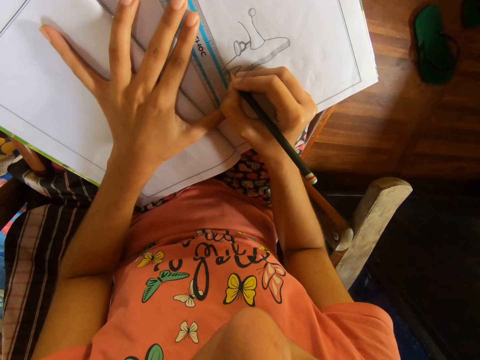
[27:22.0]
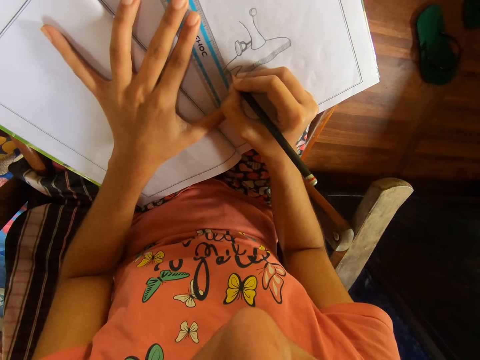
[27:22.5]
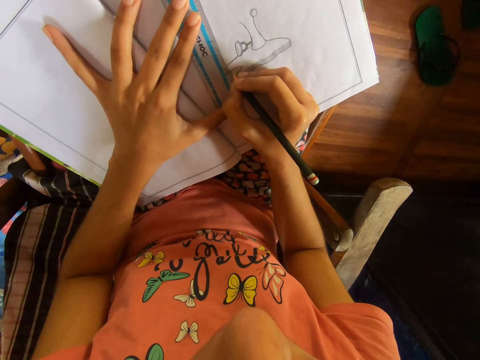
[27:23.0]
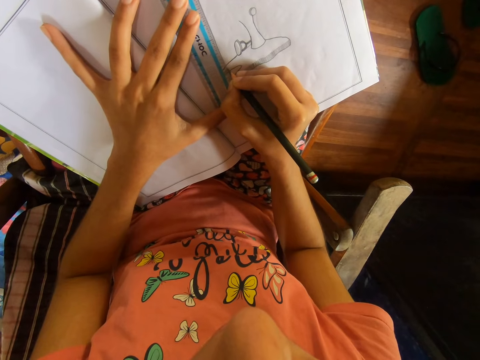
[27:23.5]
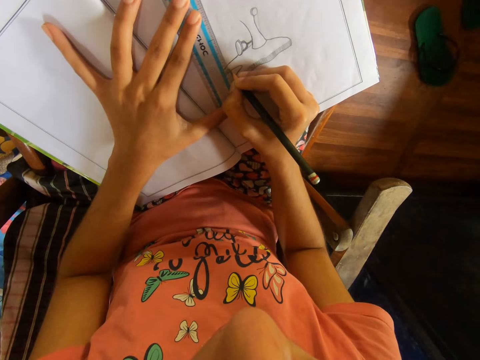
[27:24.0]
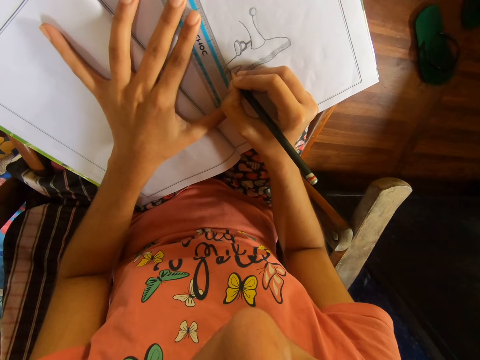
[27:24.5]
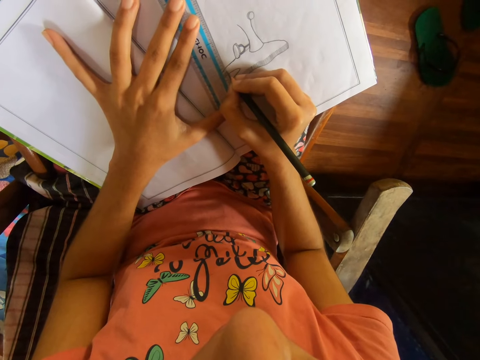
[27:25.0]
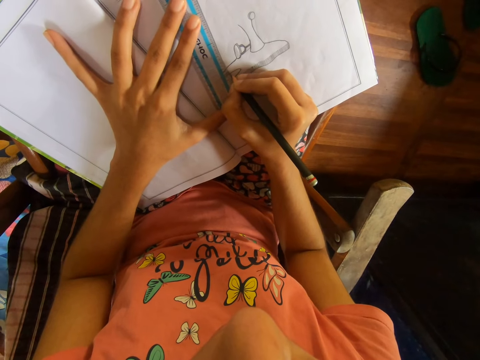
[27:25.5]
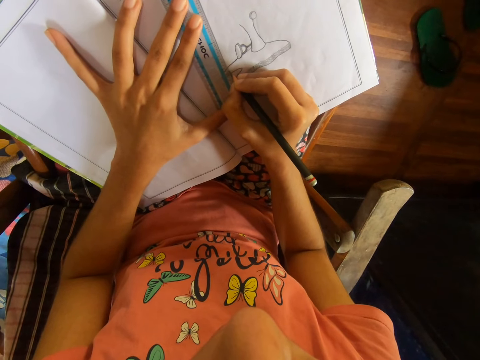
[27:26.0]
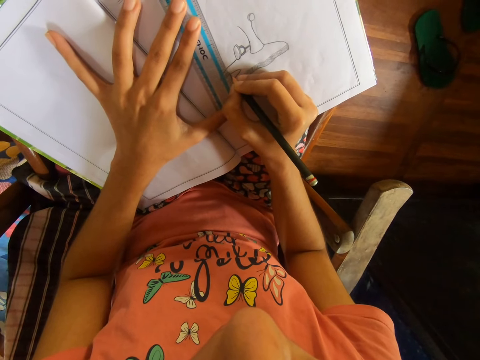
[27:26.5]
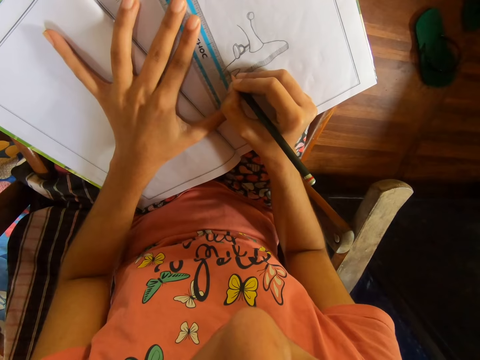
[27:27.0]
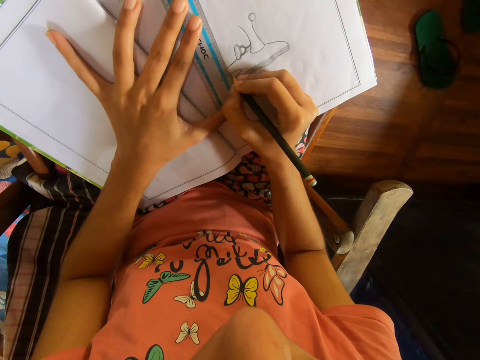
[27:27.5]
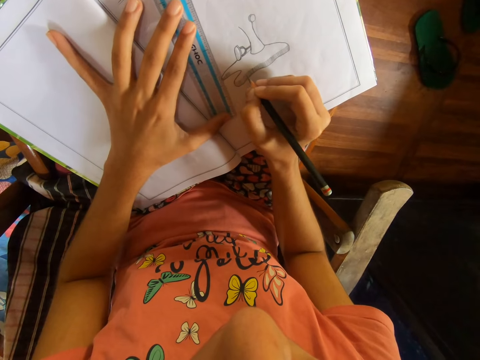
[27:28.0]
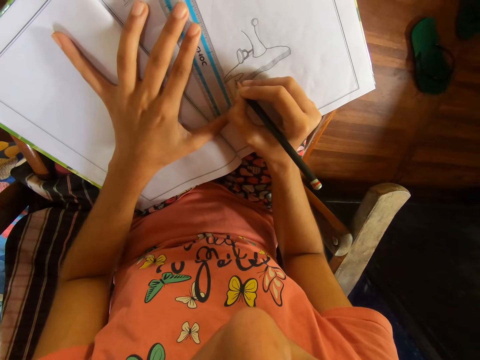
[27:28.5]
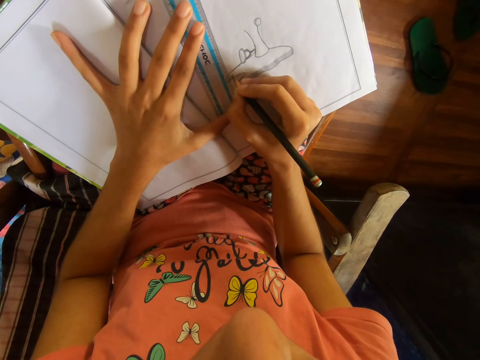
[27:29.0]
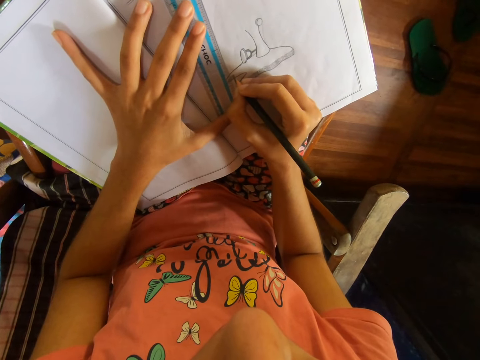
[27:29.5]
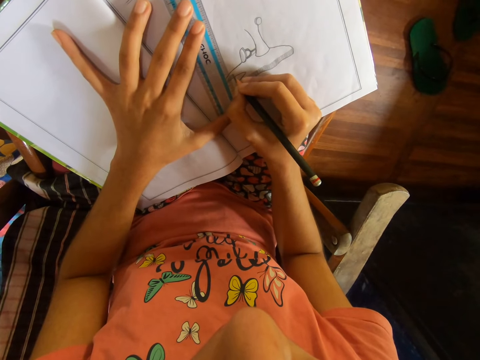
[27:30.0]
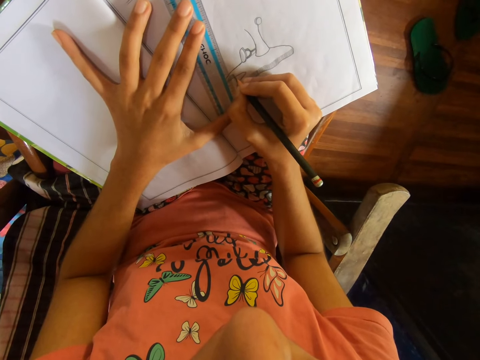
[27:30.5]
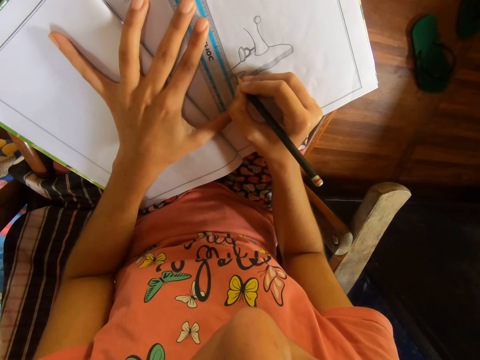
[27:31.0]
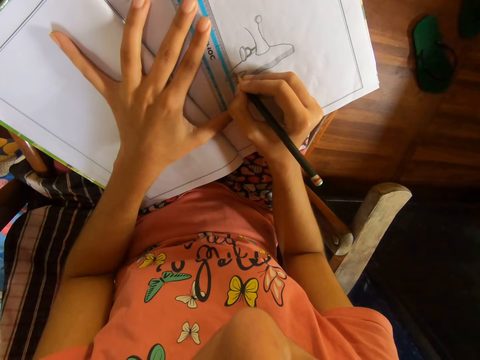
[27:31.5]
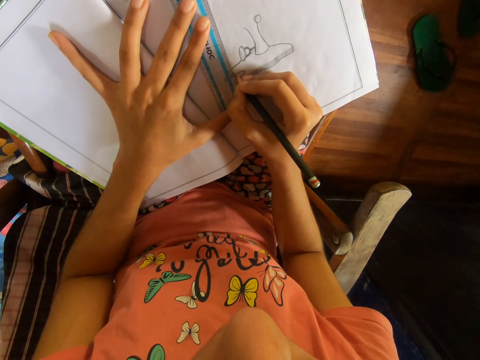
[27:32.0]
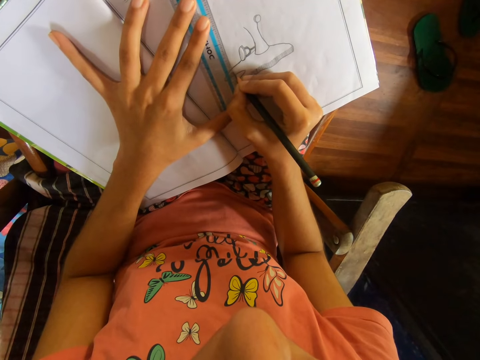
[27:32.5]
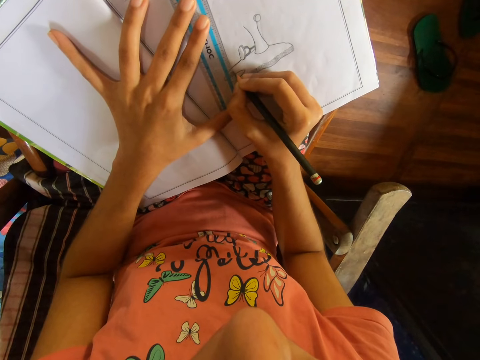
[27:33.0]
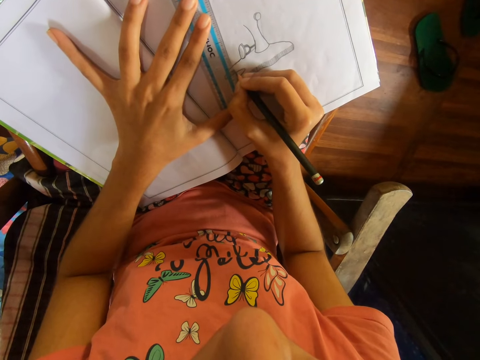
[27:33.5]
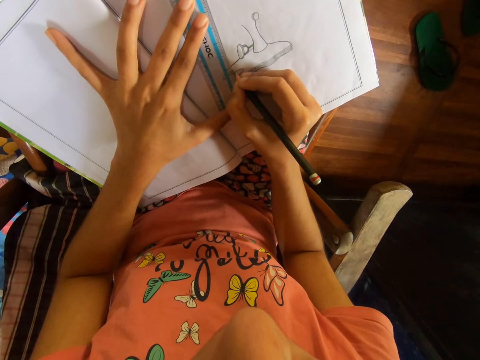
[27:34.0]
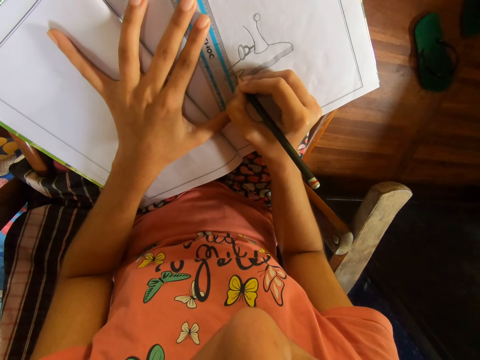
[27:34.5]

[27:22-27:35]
The camera wearer moves the ruler on the drawing surface. They draw the image.

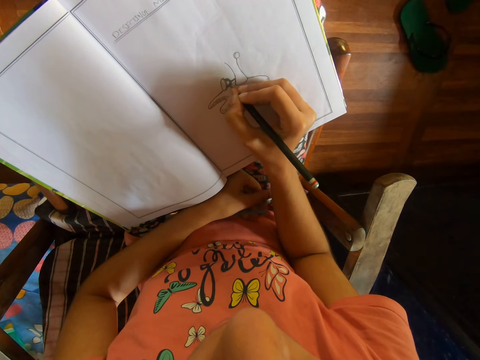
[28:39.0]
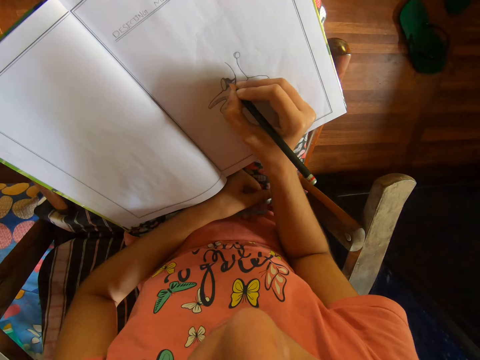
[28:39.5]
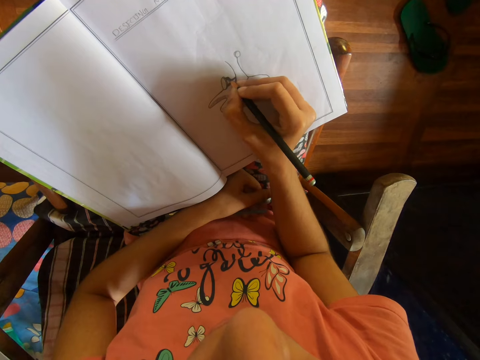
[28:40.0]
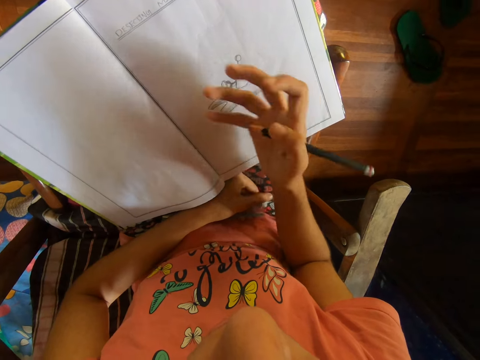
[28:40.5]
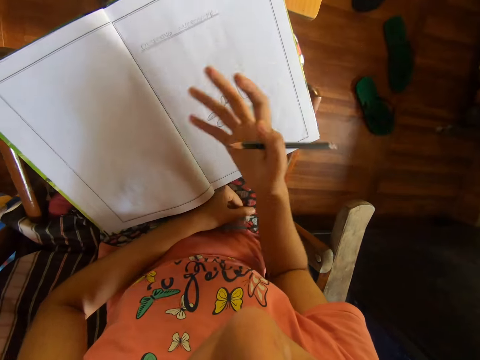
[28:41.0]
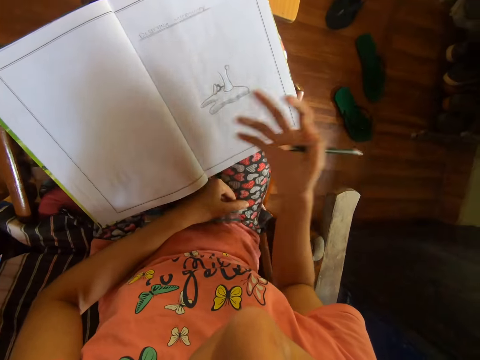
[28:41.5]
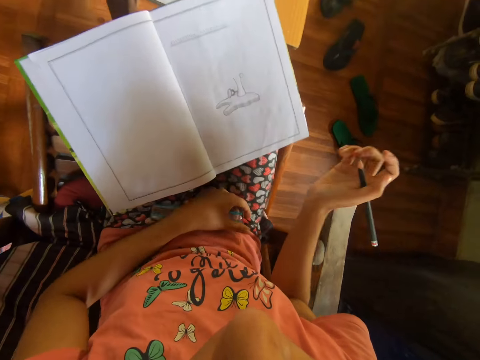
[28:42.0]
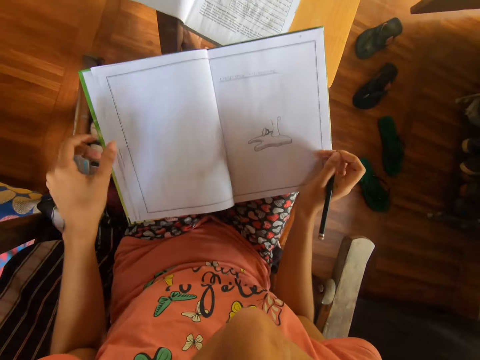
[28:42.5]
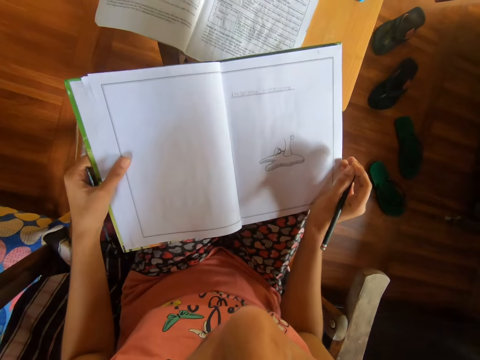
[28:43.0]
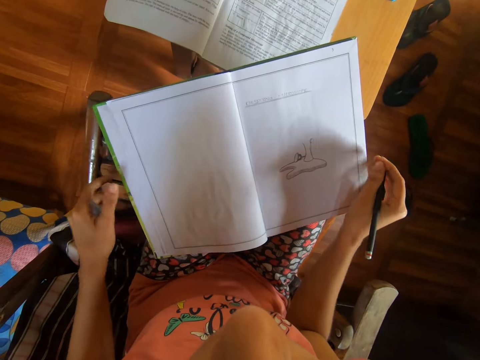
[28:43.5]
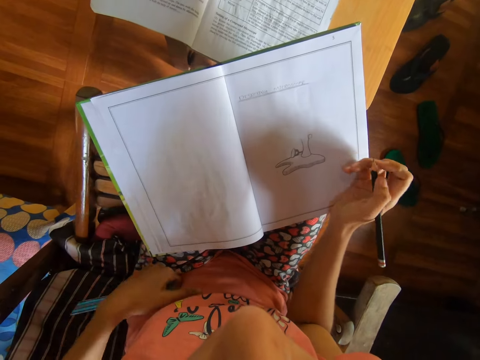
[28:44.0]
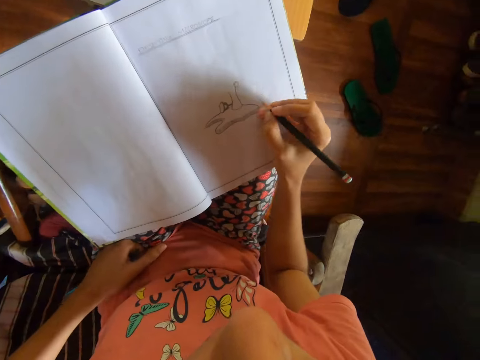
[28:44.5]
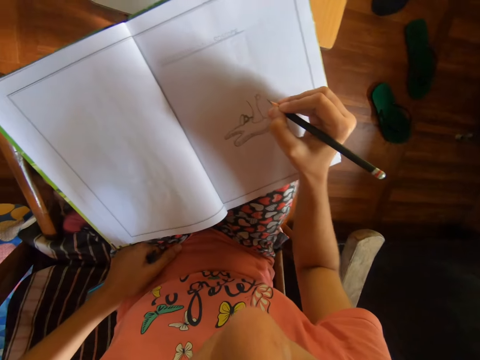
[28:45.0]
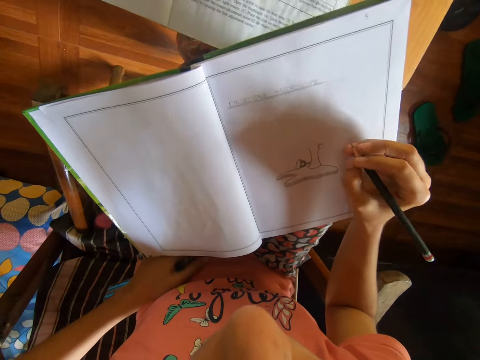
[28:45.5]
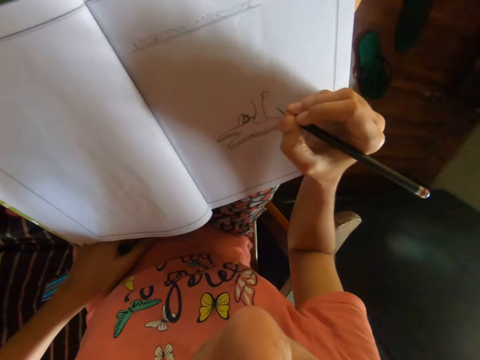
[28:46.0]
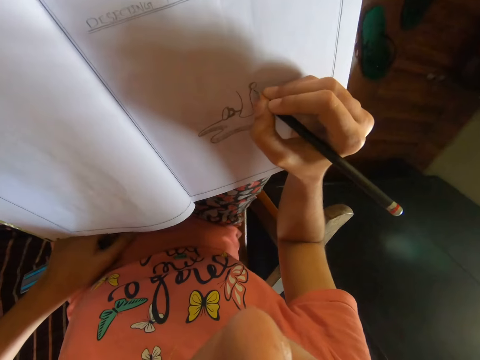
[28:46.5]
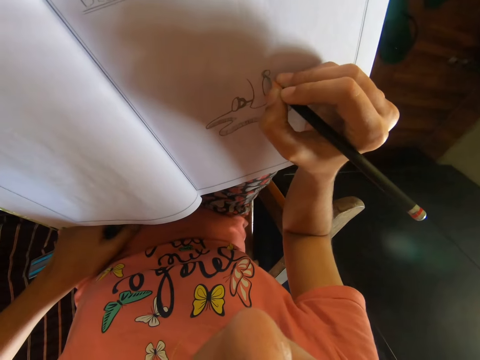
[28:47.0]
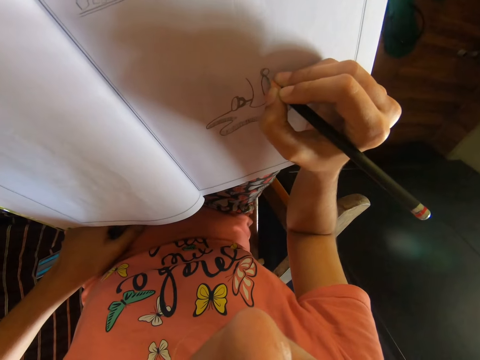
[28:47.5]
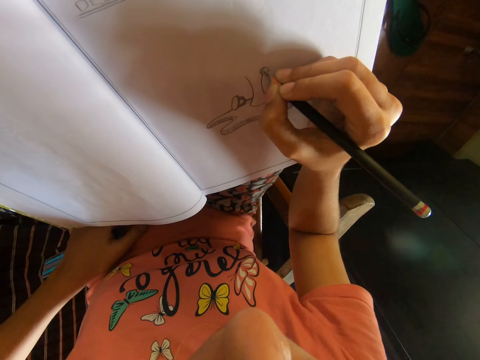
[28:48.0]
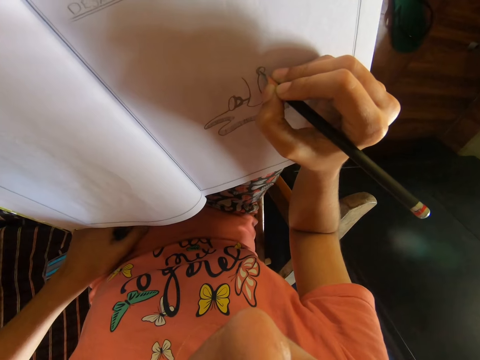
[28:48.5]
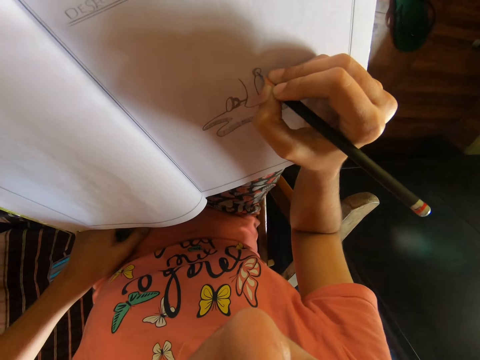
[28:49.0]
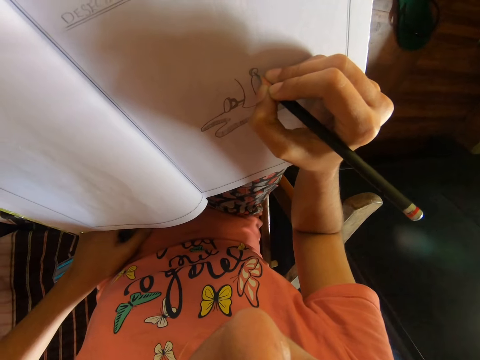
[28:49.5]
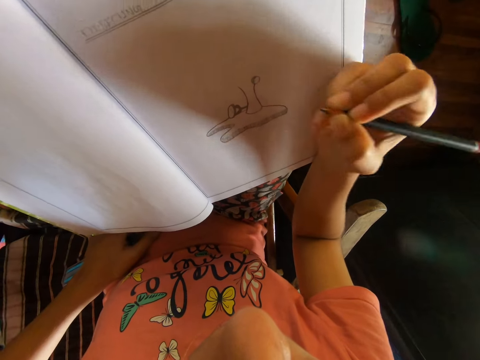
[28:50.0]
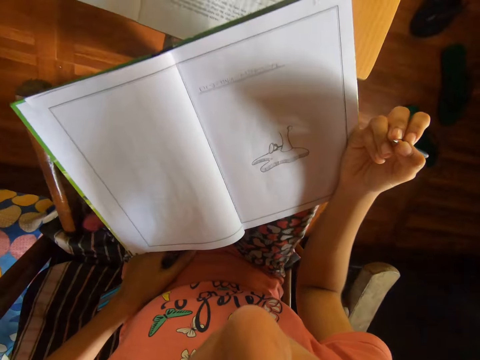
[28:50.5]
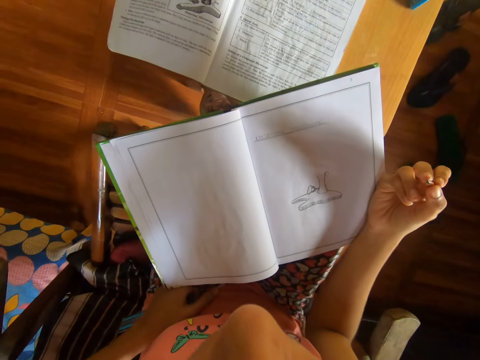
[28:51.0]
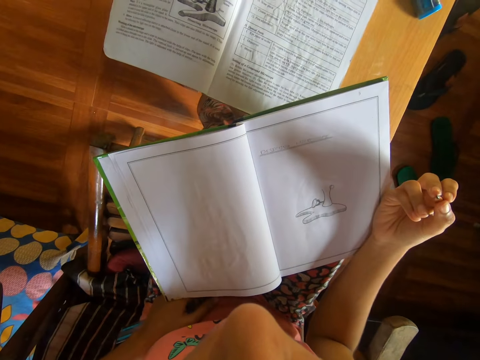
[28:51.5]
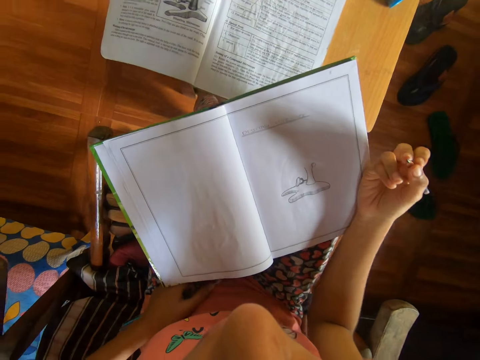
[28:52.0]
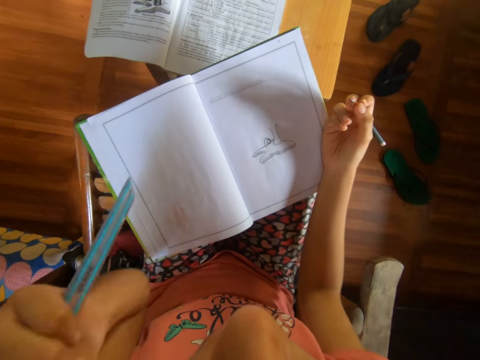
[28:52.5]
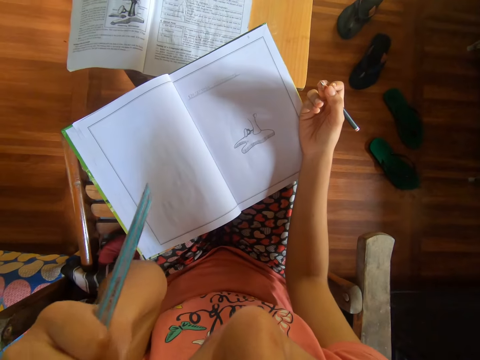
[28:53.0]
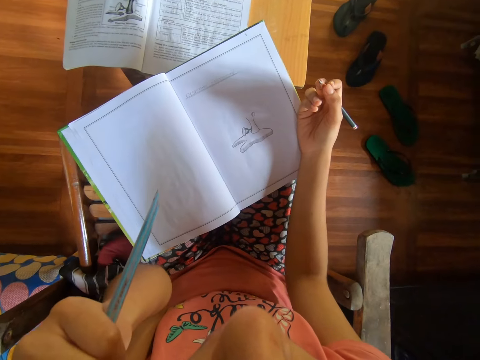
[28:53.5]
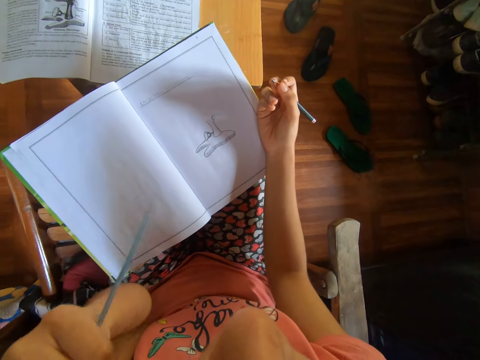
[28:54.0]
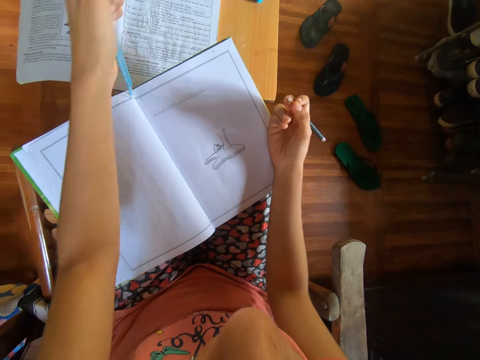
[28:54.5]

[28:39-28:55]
The camera wearer dusts the book with her right hand. She adjusts the book with her left hand. She draws on the book with the pencil in her right hand. She touches her face with her left hand.
